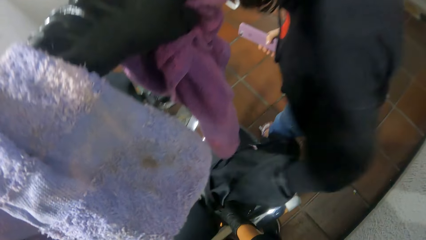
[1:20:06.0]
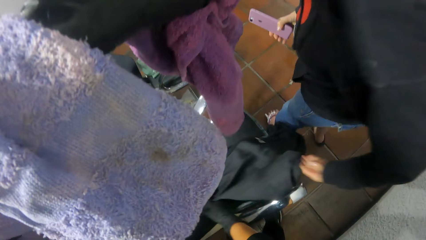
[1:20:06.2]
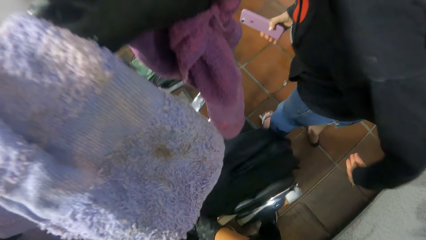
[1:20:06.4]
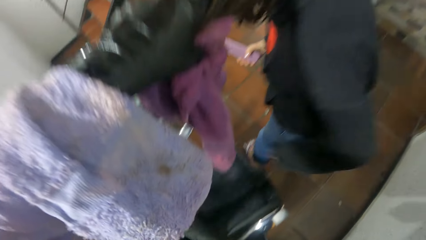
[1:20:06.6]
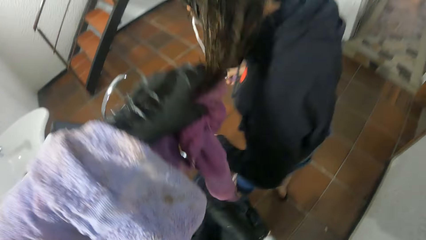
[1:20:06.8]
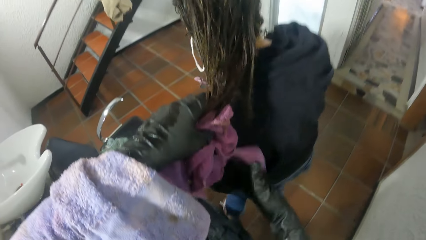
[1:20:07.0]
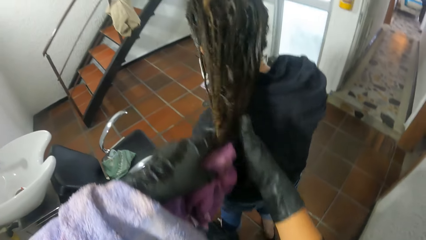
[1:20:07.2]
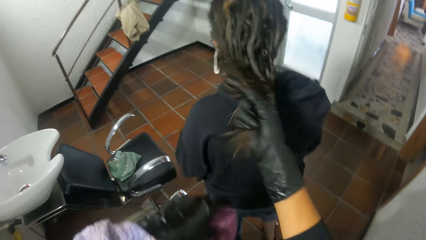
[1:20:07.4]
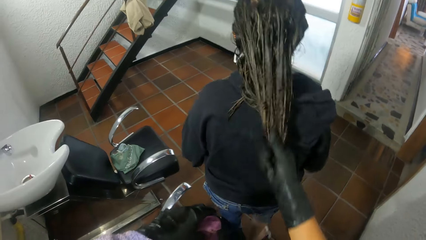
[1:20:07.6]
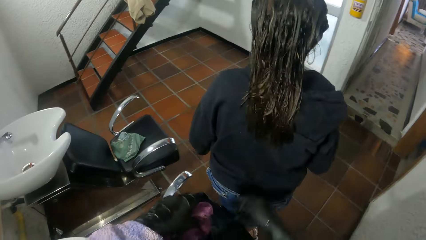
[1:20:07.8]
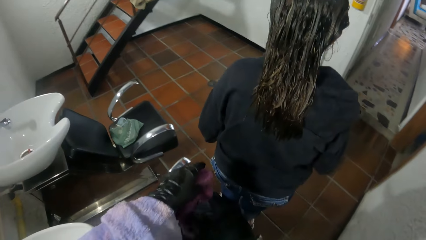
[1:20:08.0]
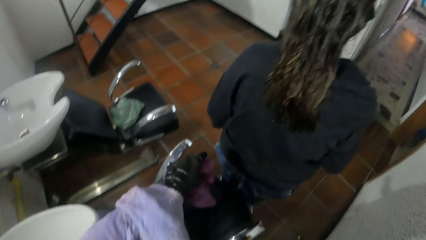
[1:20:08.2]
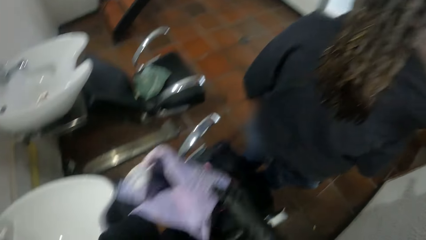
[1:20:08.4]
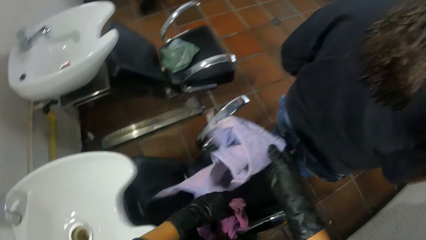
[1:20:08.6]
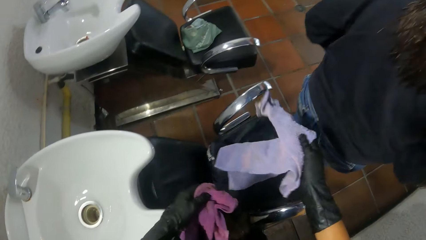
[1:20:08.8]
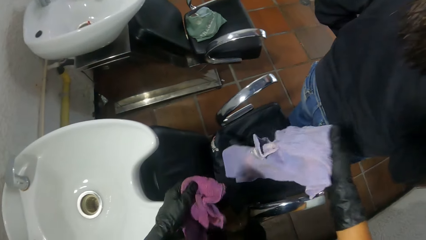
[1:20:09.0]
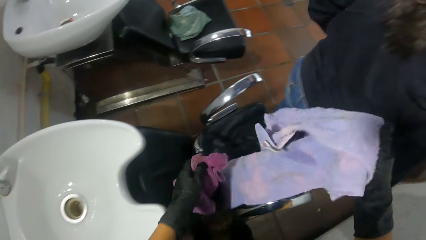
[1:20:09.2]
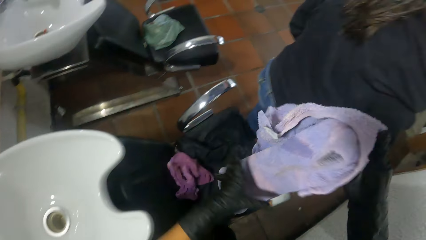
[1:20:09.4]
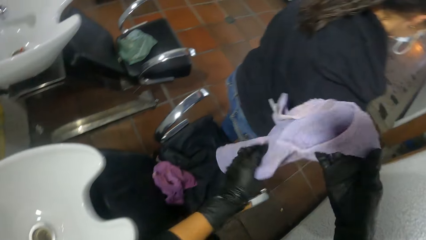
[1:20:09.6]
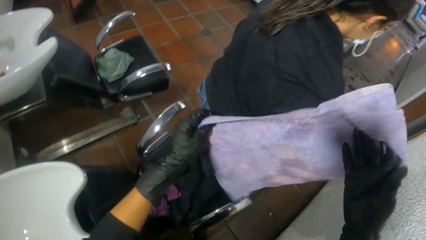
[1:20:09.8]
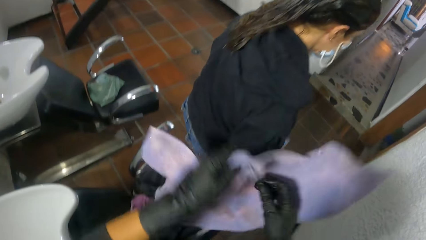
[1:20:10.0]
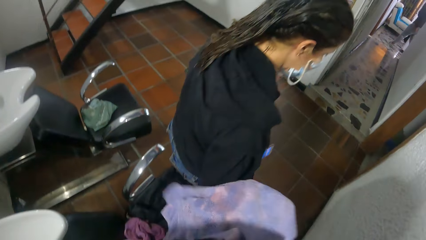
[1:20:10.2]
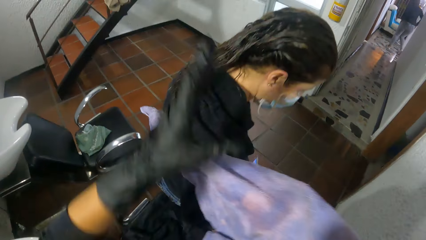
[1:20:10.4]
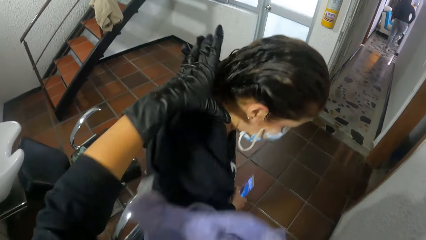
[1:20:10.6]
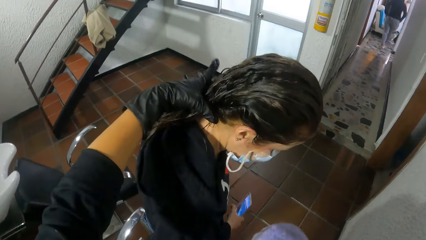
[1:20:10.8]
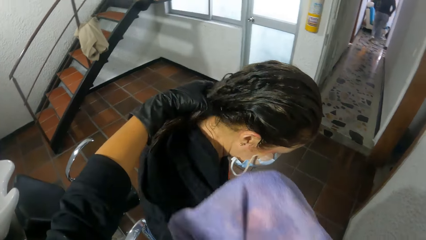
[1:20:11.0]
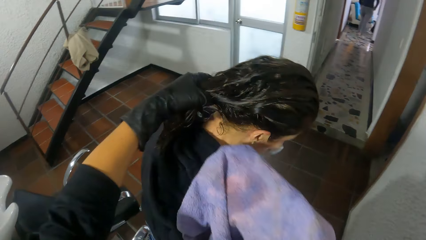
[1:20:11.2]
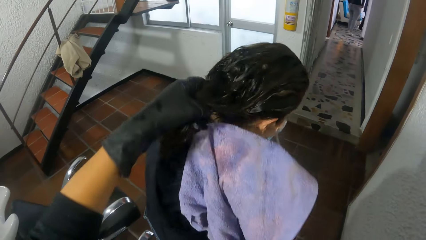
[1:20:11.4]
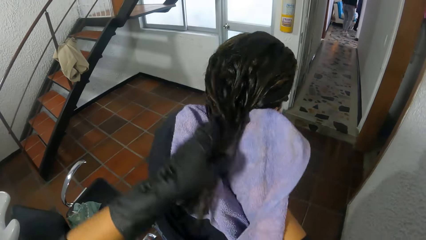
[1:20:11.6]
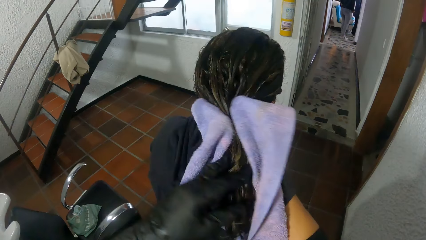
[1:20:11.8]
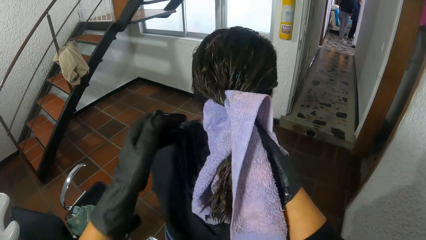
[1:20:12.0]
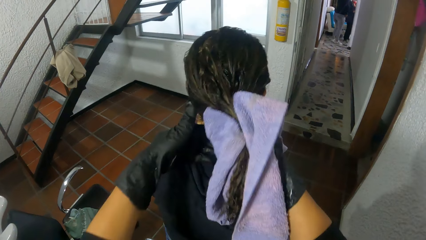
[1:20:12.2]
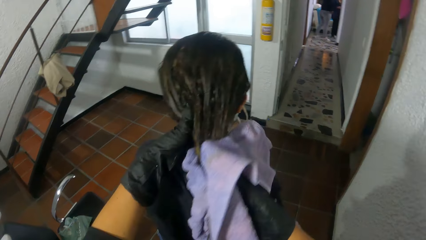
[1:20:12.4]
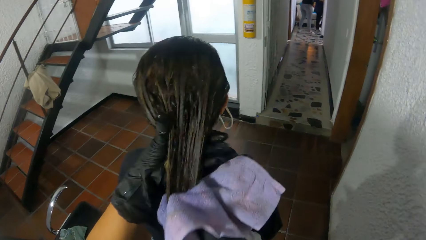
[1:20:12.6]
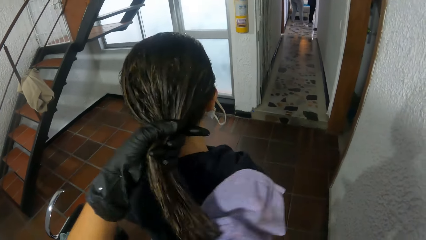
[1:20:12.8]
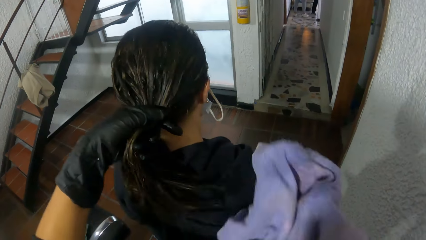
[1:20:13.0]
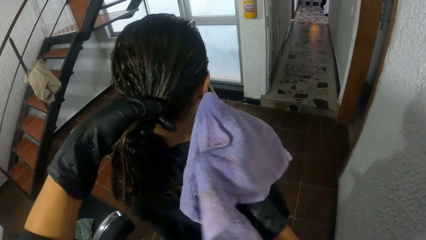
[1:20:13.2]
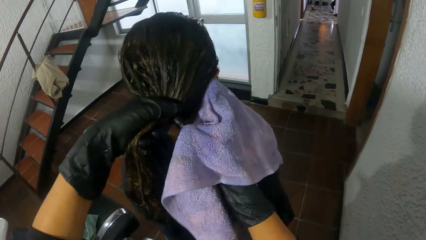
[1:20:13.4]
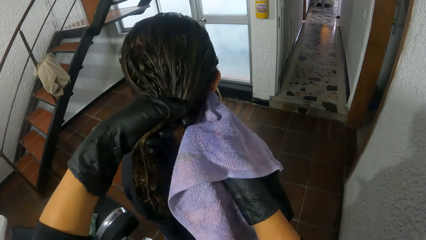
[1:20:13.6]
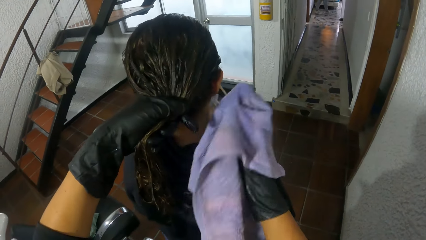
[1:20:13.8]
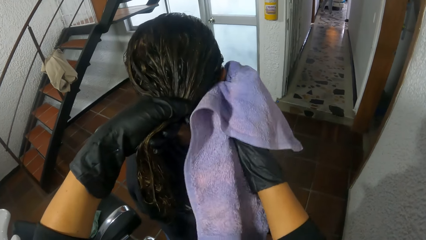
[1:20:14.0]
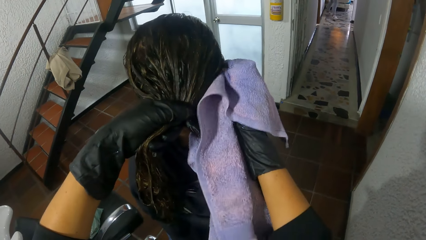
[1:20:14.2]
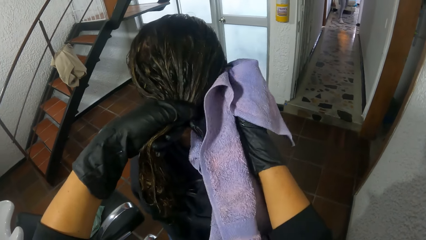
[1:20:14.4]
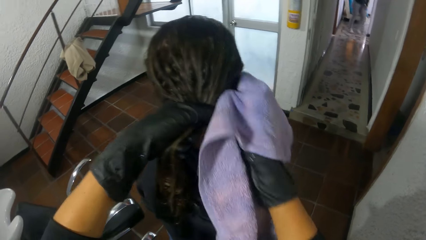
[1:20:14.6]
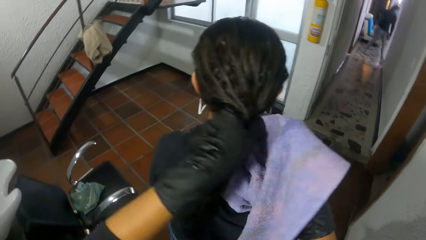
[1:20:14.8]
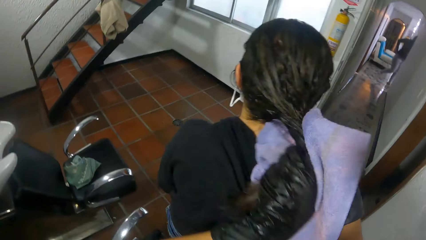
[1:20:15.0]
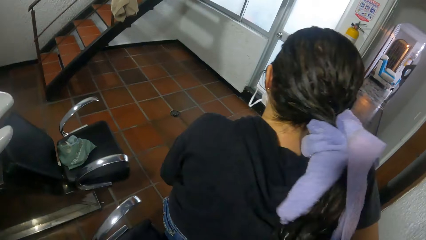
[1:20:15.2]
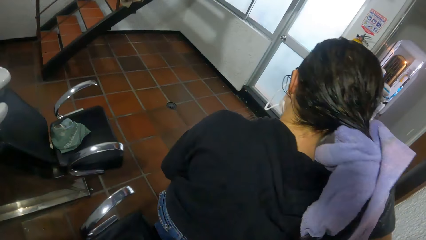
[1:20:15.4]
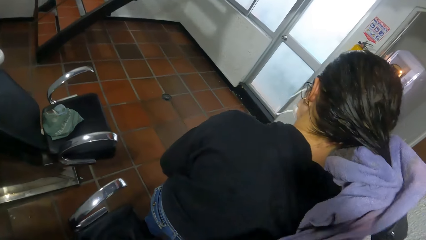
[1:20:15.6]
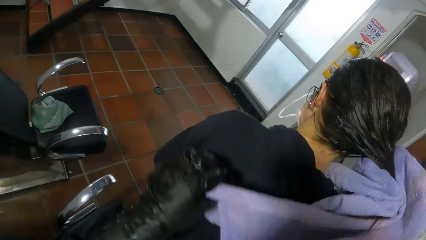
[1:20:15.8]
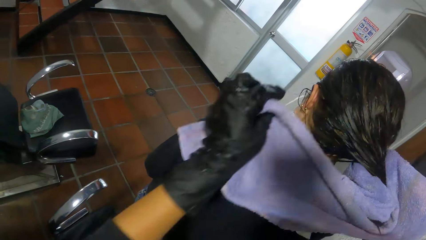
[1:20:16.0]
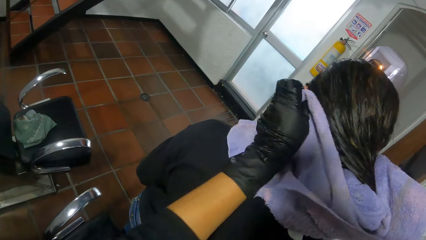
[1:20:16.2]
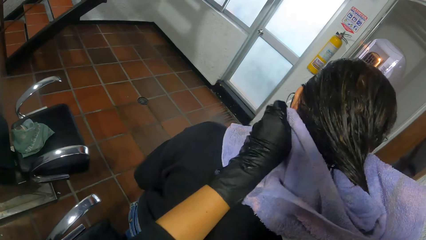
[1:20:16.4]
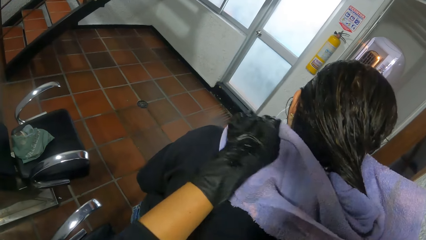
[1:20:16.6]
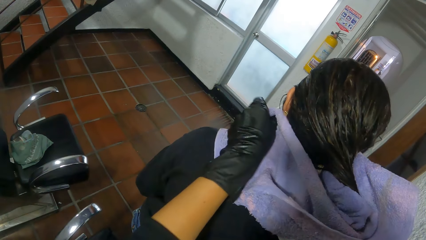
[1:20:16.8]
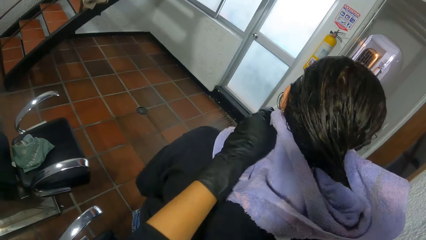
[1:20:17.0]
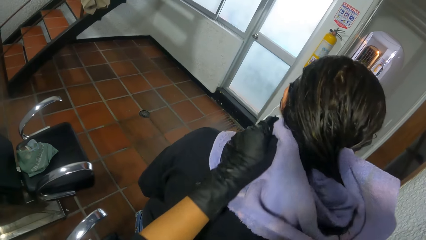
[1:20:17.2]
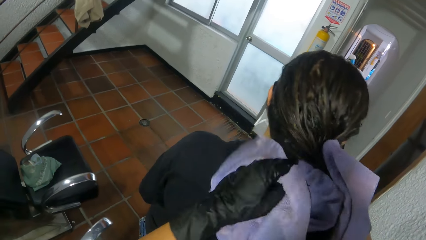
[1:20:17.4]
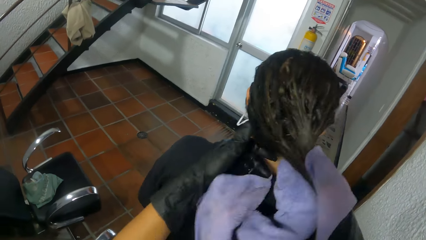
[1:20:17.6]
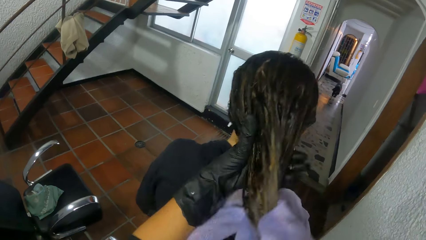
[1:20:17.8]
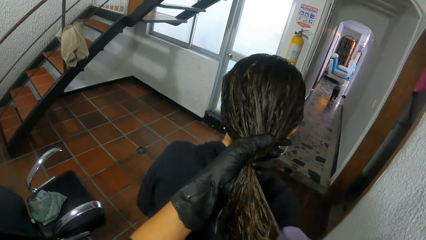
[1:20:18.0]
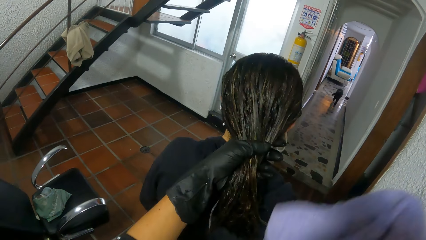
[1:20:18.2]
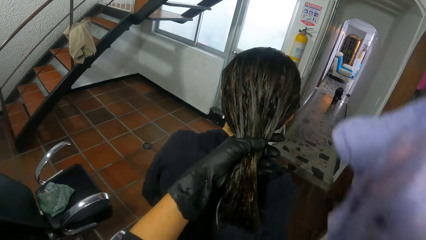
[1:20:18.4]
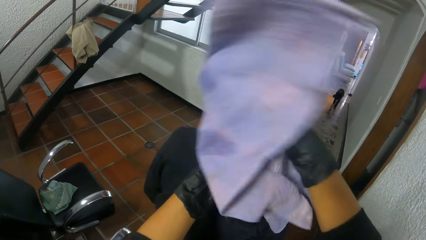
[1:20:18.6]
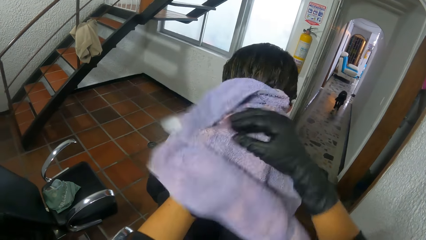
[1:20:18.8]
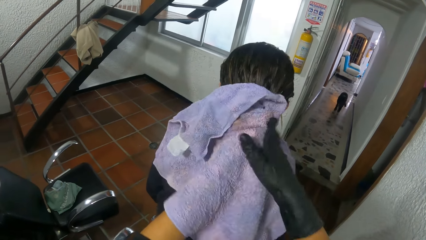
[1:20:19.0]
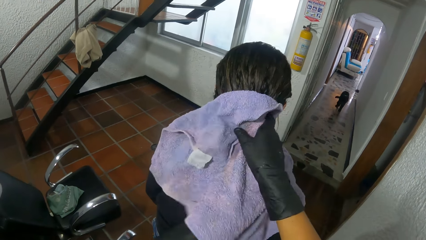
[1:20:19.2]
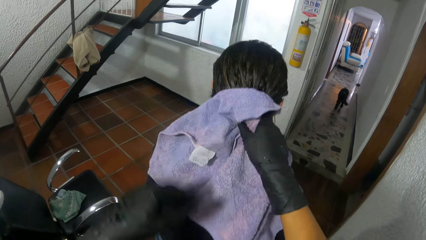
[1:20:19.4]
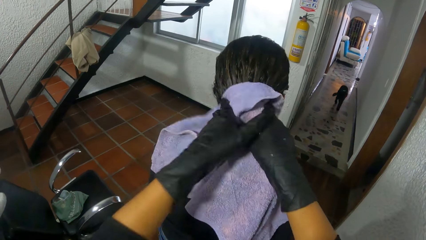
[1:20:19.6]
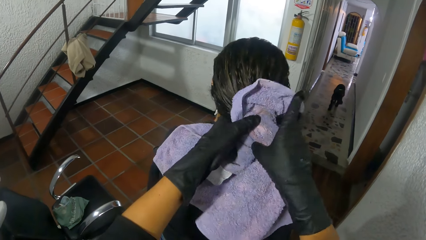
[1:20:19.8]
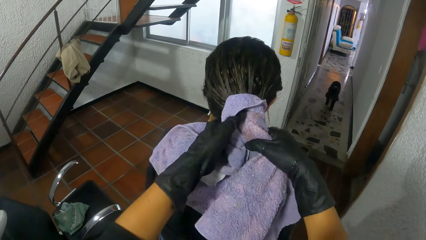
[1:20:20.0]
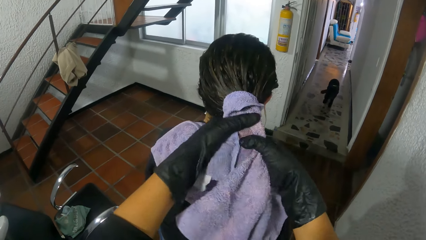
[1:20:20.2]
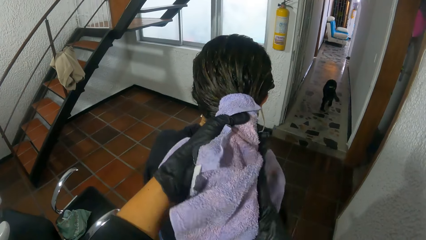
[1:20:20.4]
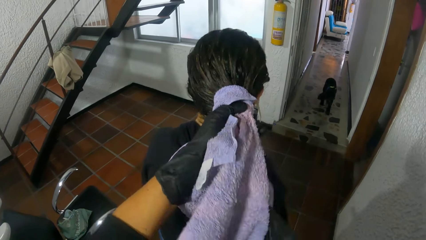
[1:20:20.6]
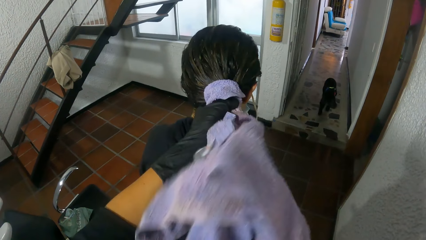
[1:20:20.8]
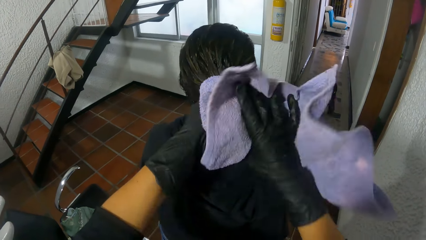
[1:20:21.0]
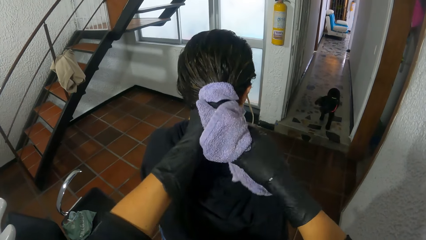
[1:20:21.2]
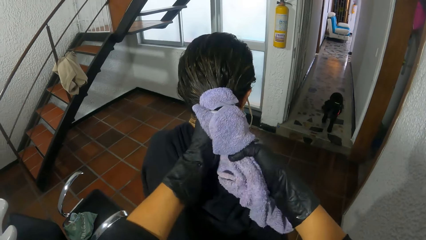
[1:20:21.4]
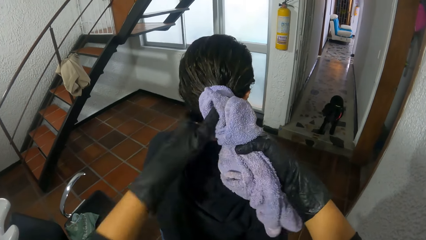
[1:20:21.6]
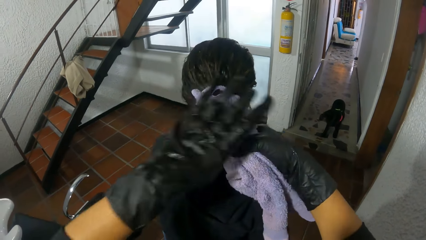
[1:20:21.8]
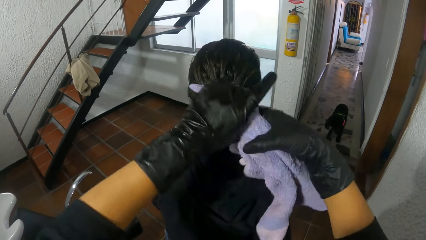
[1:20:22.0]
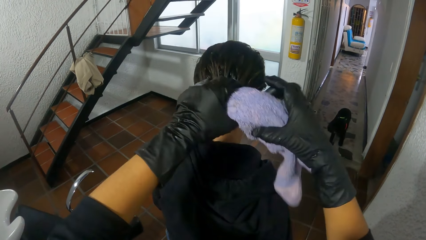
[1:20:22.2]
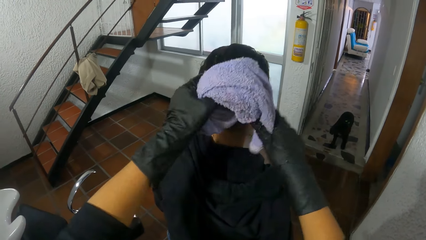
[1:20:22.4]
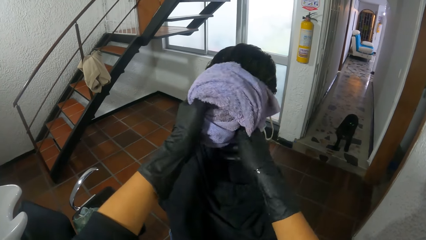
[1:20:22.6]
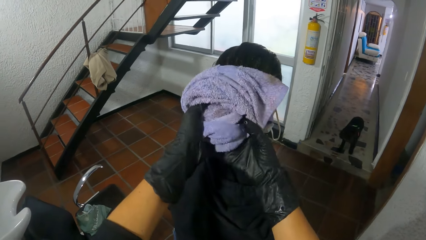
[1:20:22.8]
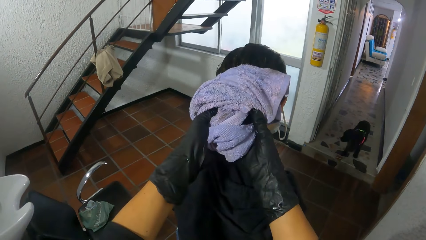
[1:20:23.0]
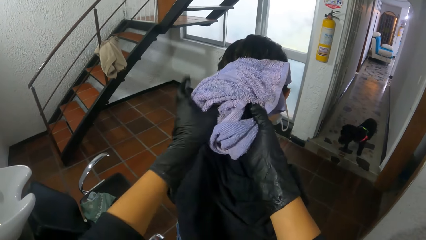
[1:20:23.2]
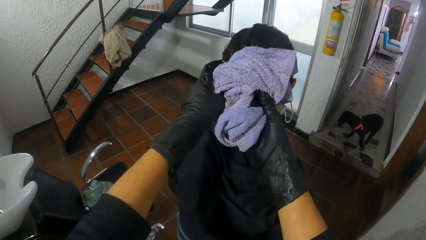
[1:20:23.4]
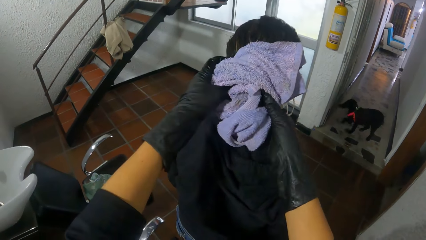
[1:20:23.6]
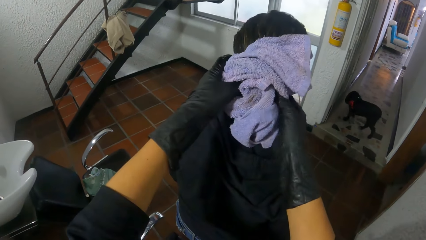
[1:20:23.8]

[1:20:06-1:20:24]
The camera wearer pulls the woman's hair with her right hand. She drops on a chair the towel in her left hand. She drops on the chair the vest in her left hand. She holds the towel in both hands. She dries the woman's hair with the towel in her right hand.
